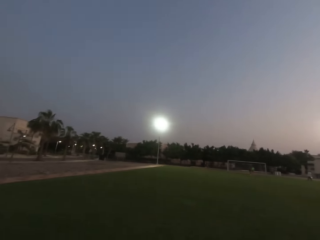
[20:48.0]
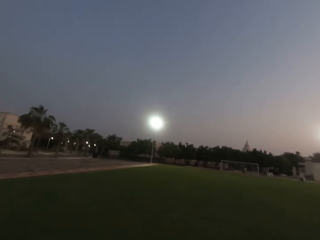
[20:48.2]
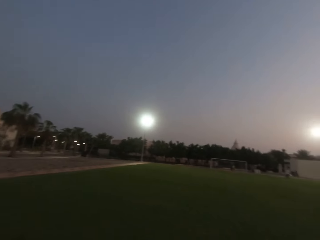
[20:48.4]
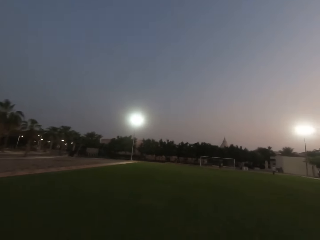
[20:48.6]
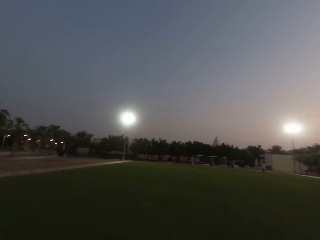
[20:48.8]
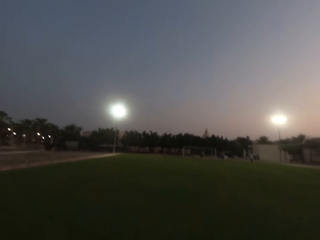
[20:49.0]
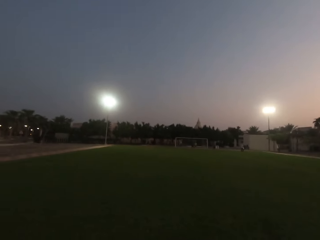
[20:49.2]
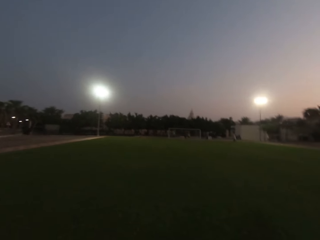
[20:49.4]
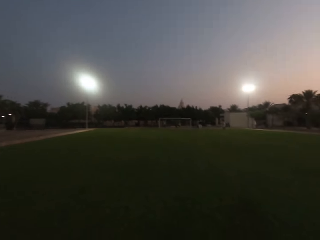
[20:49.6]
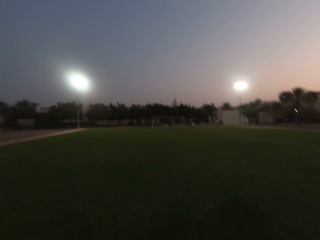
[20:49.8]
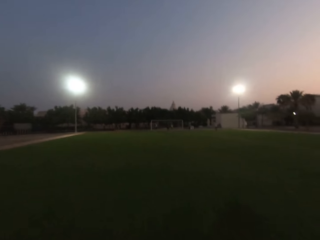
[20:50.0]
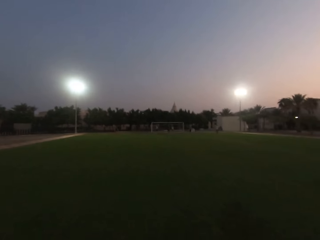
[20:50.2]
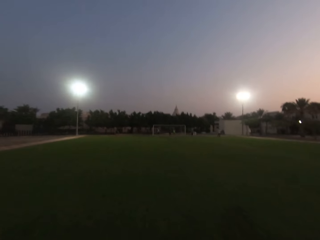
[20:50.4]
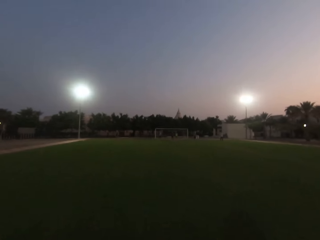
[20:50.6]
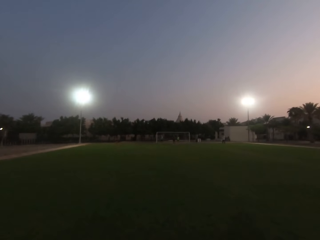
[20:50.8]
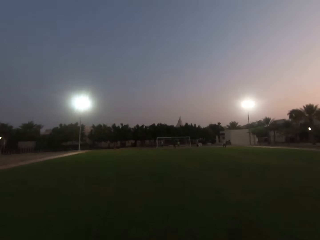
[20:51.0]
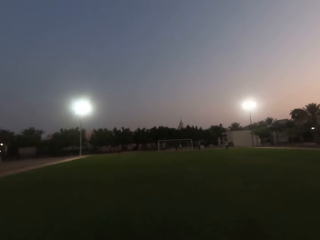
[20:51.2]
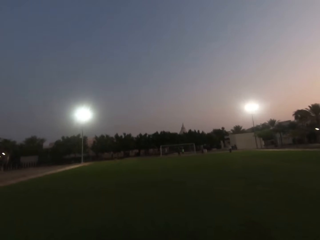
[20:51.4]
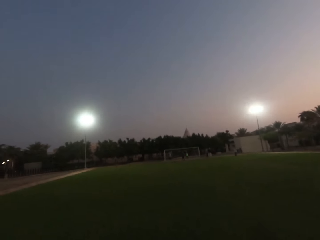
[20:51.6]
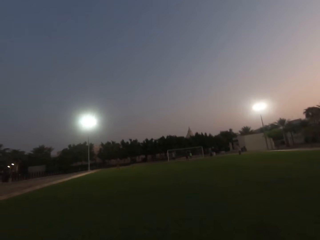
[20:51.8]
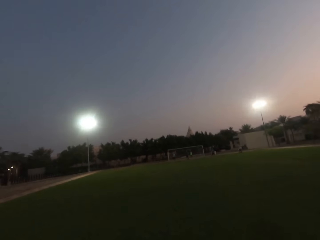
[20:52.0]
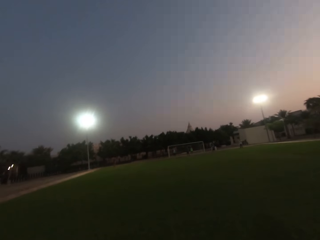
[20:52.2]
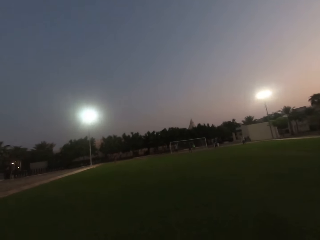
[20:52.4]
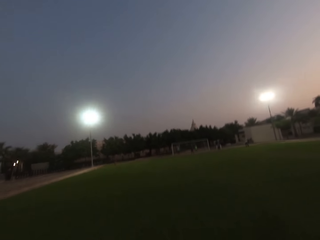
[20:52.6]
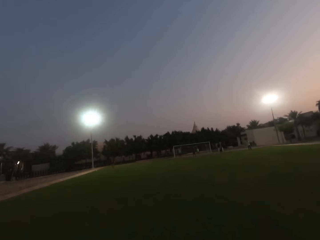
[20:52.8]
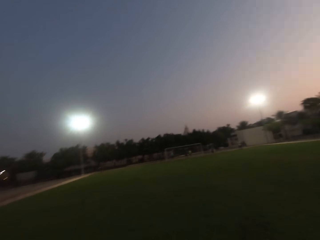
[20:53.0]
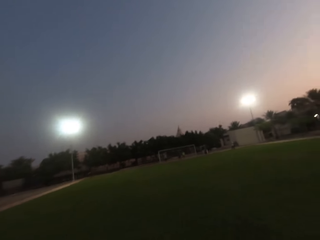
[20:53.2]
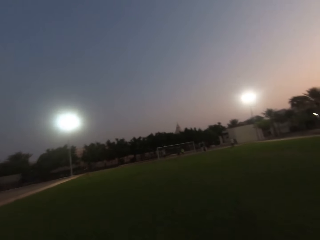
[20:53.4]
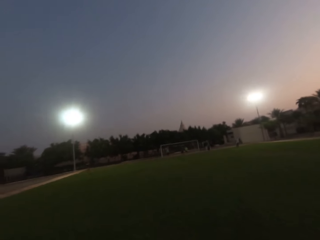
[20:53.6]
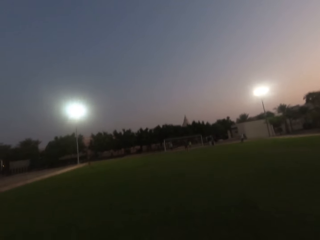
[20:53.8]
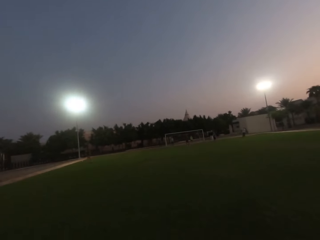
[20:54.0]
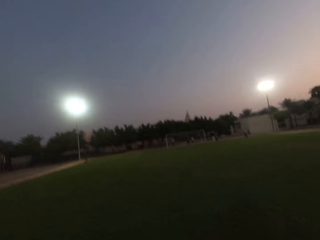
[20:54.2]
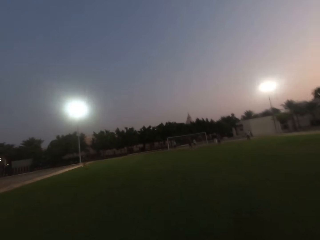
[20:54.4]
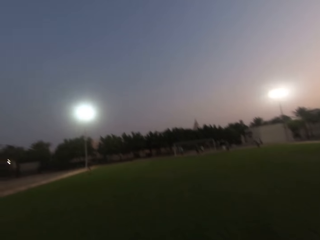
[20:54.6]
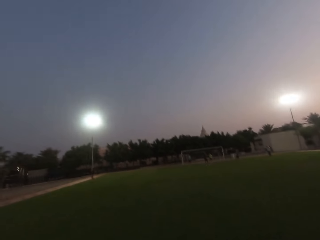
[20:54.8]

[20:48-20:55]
The camera wearer looks forward. They walk forward.

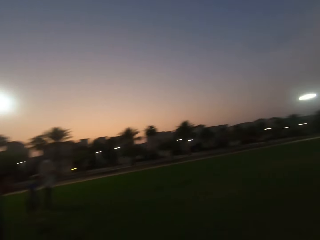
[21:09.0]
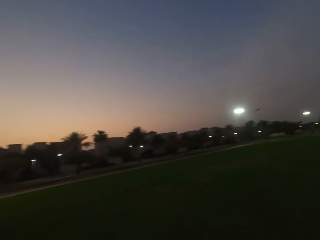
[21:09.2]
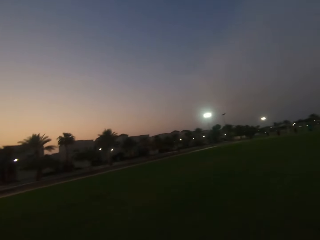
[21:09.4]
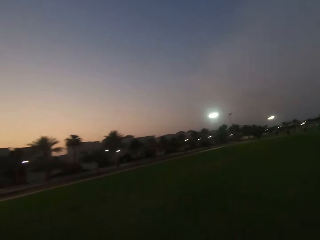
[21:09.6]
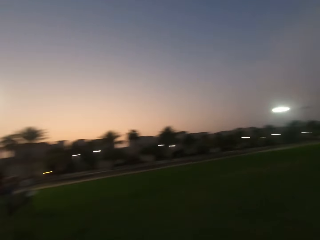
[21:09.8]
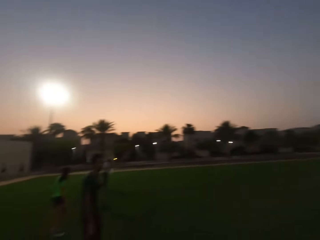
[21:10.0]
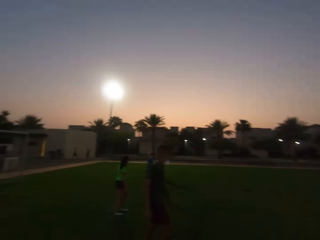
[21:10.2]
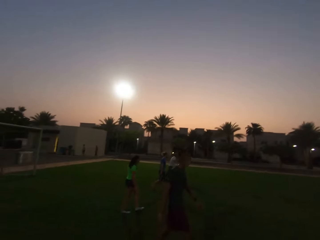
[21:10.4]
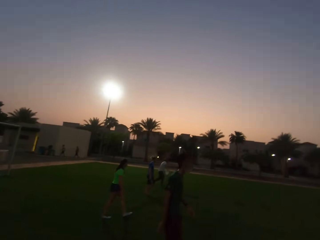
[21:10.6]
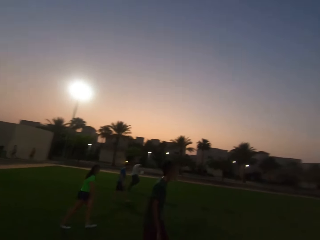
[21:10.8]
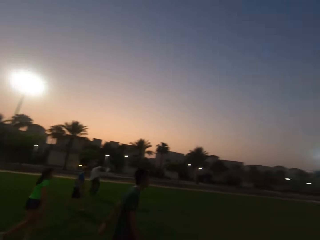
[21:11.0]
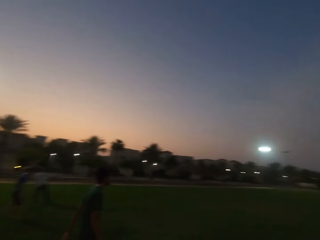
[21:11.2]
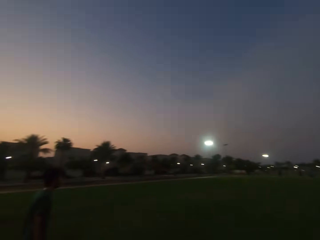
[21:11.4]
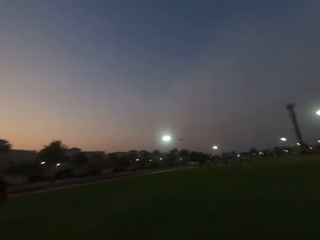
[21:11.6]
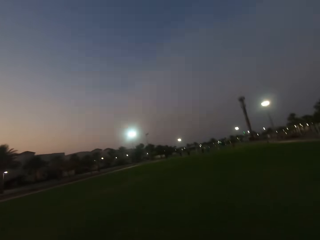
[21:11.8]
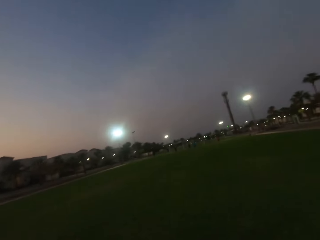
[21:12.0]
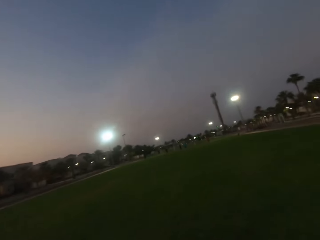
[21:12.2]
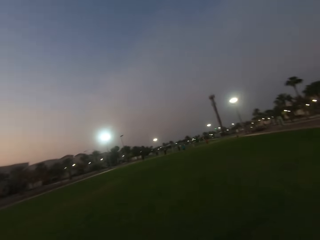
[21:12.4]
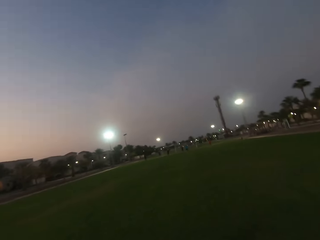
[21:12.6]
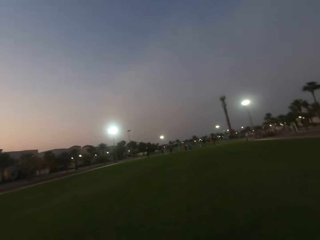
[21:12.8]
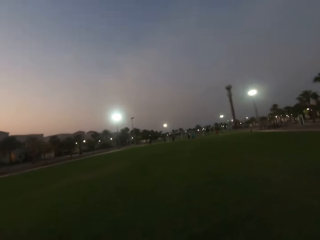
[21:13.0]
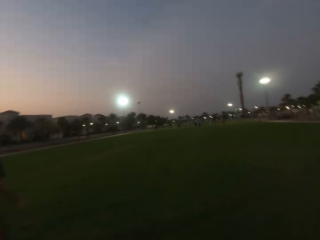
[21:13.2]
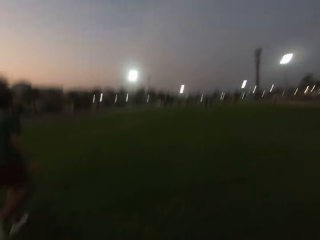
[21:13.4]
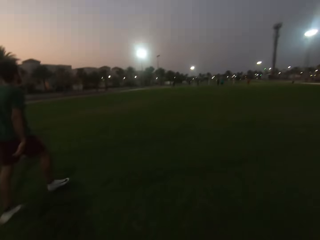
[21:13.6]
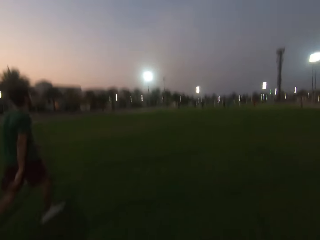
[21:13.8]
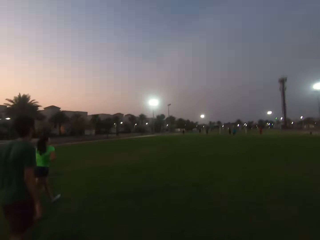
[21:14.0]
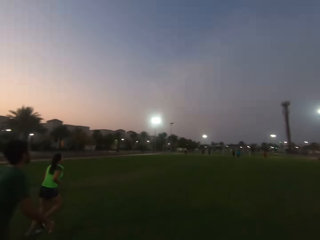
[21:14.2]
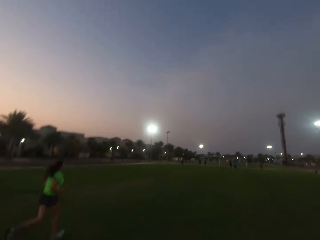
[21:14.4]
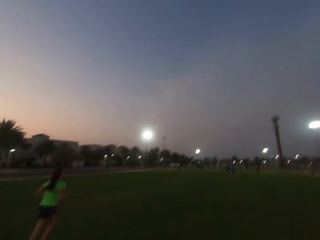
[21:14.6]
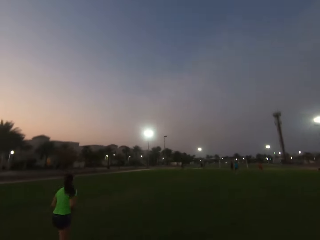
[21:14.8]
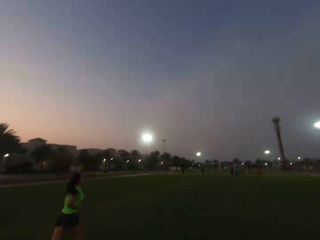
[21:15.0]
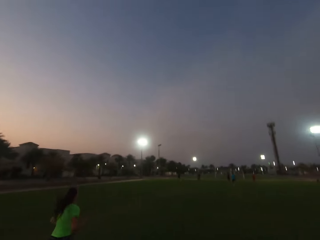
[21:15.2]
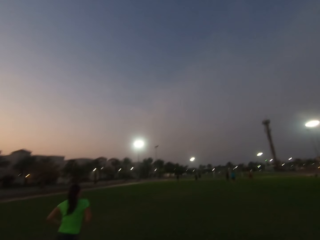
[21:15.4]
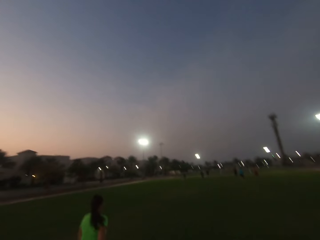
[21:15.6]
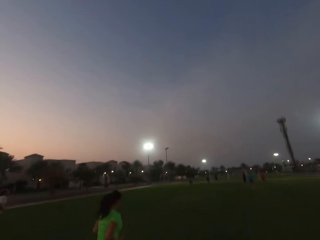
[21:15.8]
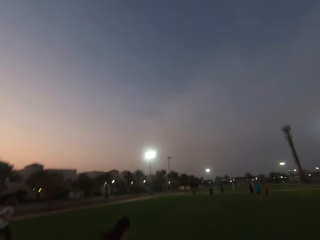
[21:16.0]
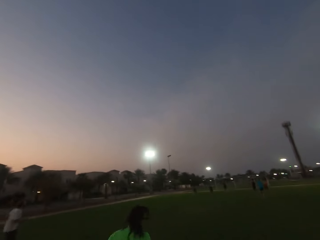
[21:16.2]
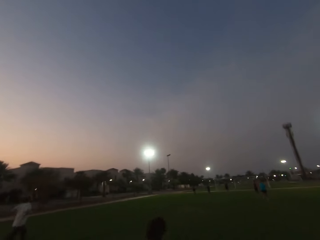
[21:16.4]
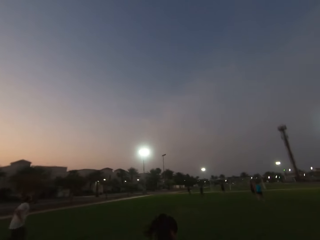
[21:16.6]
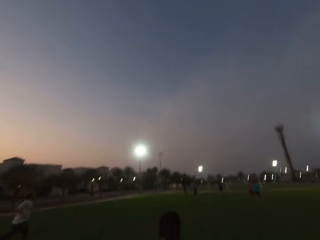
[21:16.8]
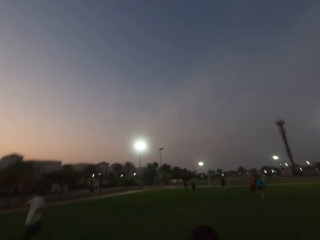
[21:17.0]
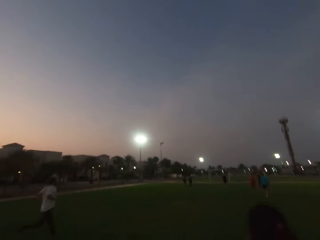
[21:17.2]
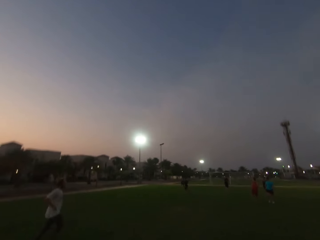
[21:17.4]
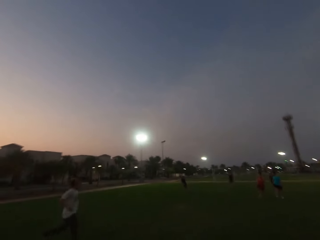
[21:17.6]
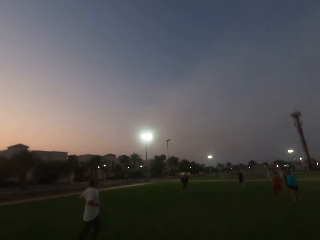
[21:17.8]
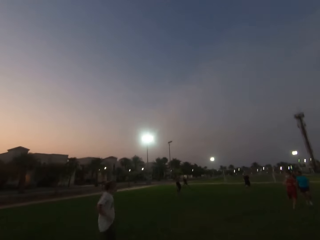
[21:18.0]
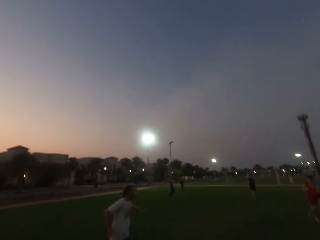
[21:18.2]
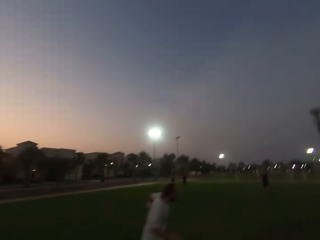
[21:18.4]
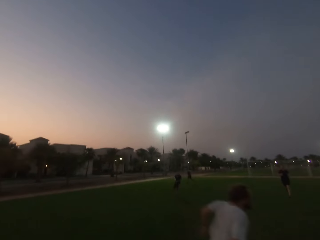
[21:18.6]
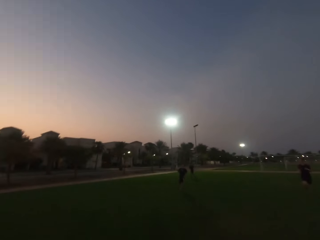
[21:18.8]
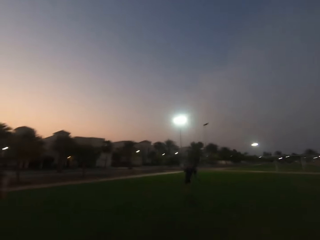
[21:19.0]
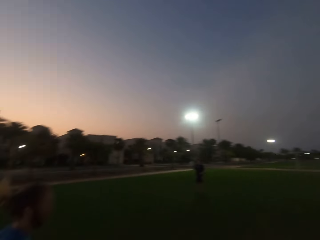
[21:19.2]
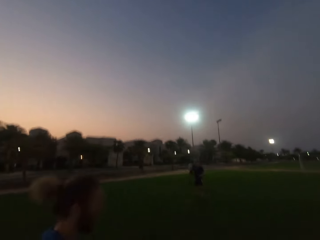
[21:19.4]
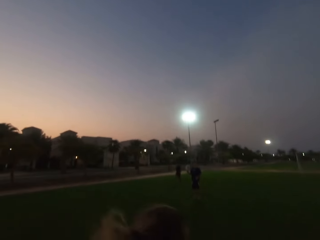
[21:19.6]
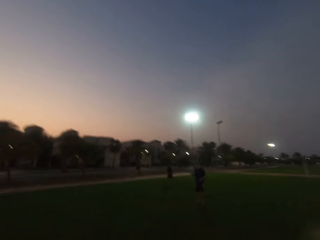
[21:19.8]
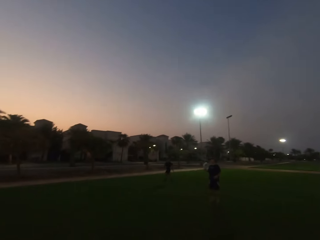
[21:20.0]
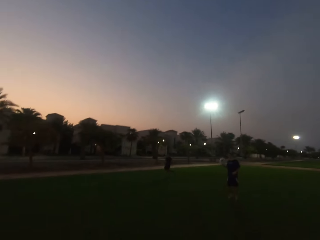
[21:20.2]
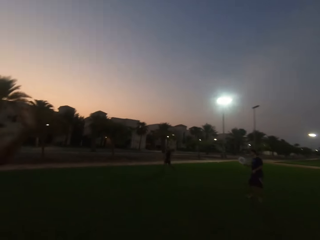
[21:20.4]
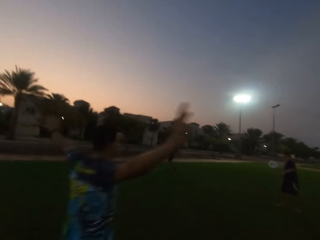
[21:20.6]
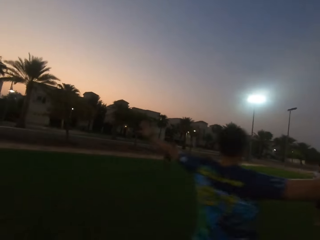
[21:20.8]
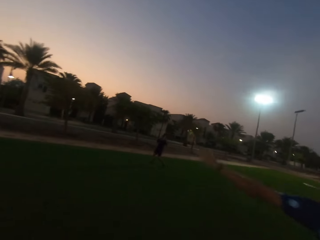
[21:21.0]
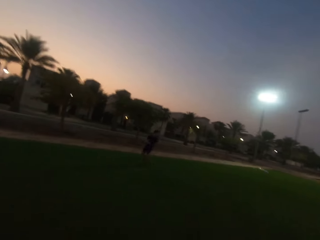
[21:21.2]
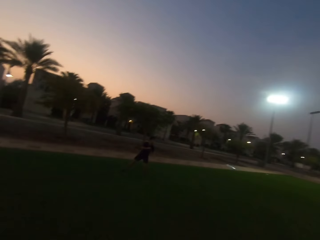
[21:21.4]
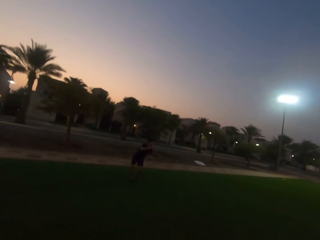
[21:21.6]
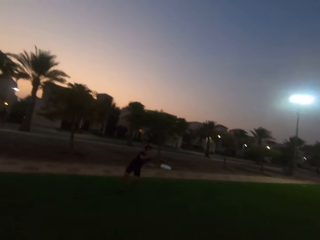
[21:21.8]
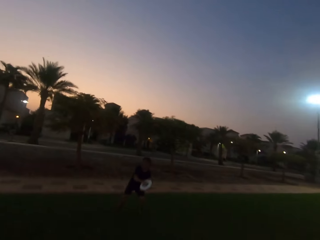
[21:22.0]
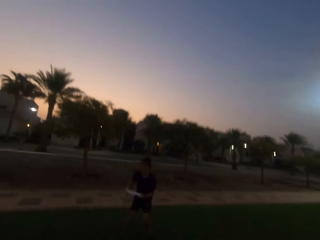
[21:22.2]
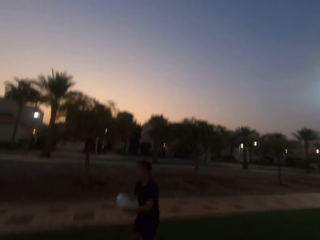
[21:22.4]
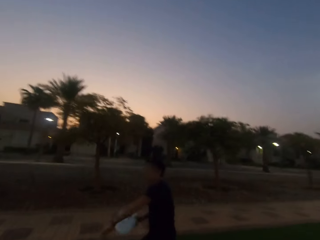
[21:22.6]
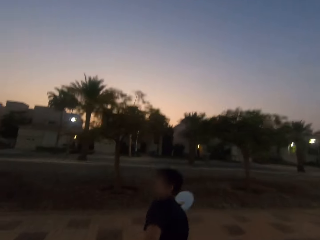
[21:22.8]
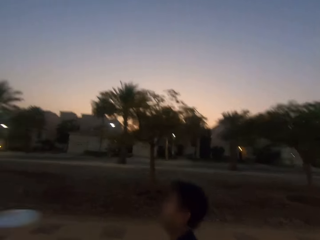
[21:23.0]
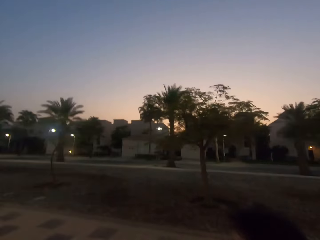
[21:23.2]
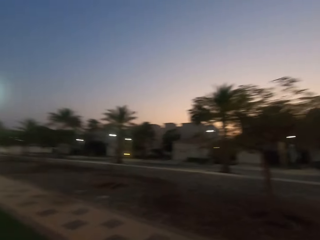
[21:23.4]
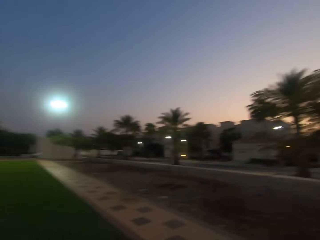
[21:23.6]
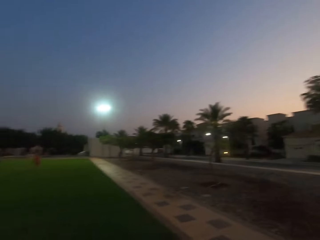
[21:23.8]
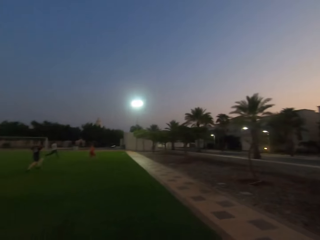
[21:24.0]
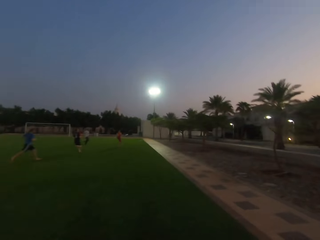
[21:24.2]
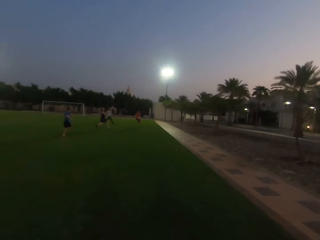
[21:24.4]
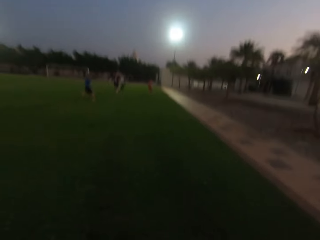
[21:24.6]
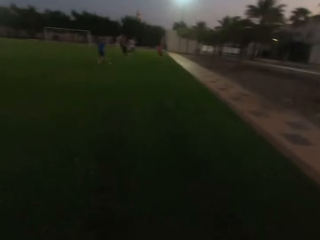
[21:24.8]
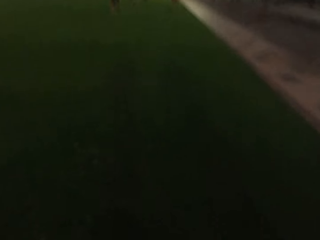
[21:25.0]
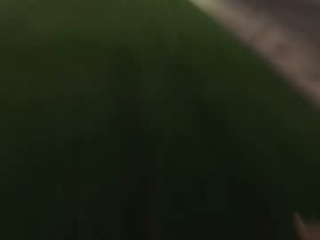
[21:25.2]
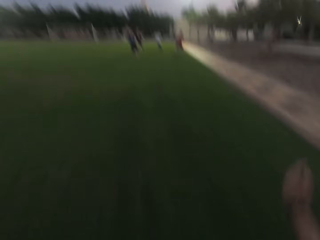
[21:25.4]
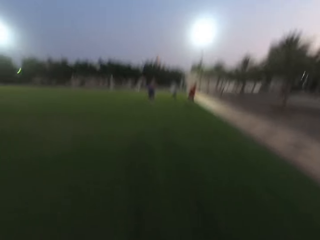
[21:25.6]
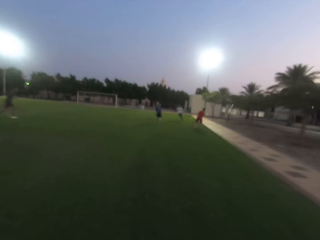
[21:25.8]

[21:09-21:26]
The camera wearer turns forward. They run forward. They run left. They turn back.
